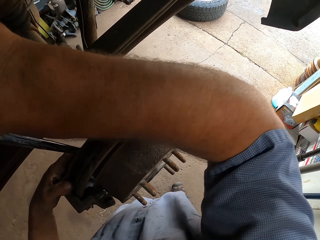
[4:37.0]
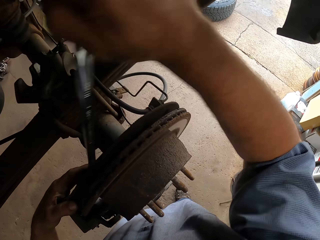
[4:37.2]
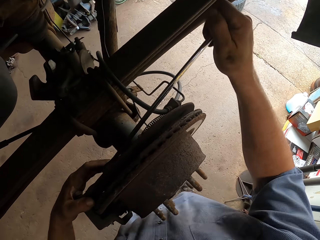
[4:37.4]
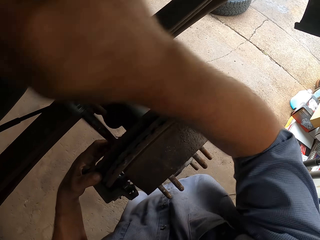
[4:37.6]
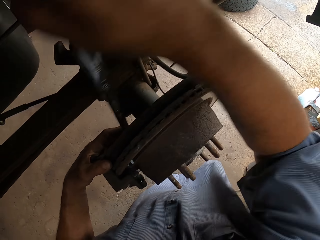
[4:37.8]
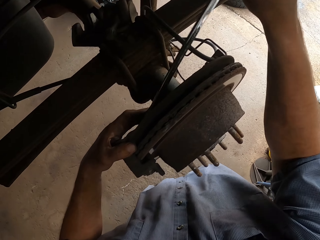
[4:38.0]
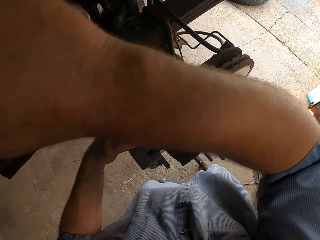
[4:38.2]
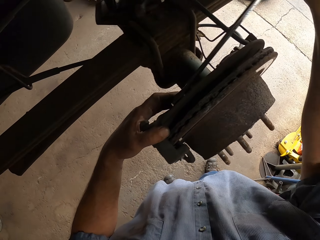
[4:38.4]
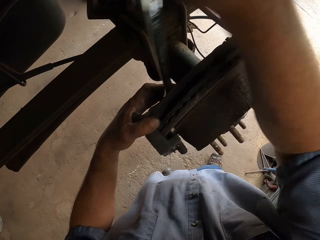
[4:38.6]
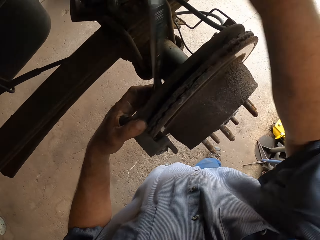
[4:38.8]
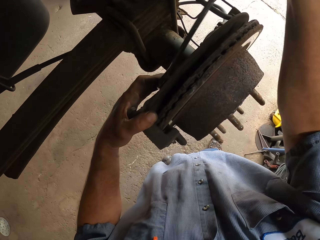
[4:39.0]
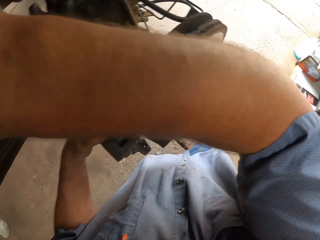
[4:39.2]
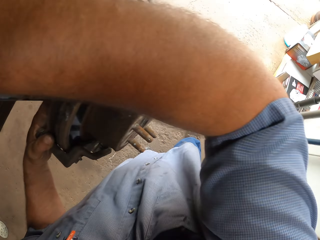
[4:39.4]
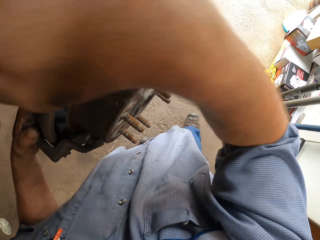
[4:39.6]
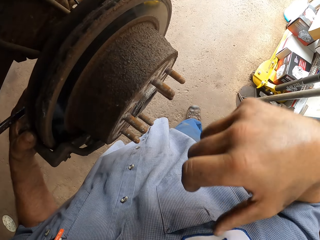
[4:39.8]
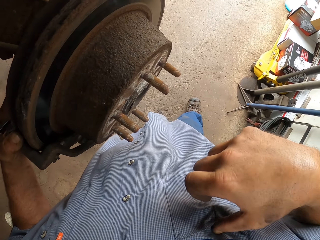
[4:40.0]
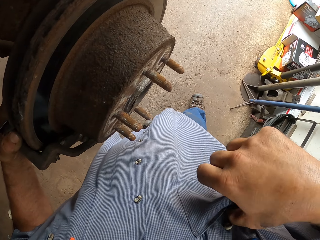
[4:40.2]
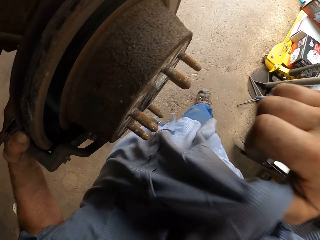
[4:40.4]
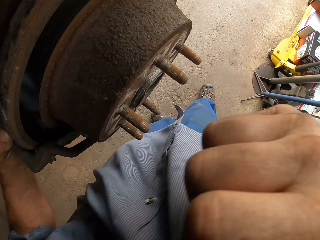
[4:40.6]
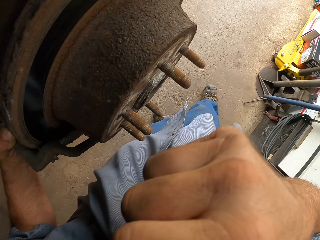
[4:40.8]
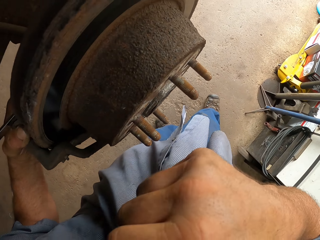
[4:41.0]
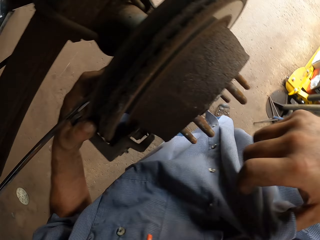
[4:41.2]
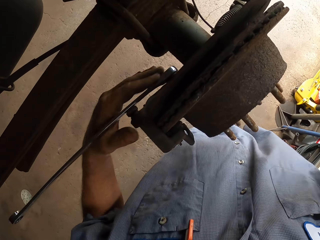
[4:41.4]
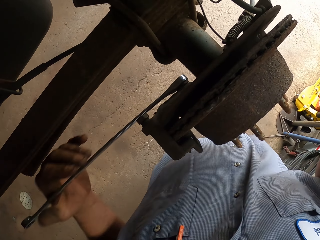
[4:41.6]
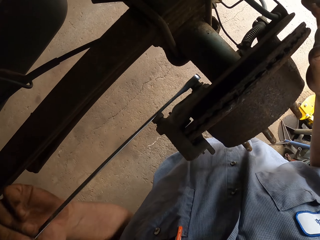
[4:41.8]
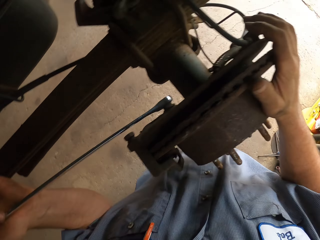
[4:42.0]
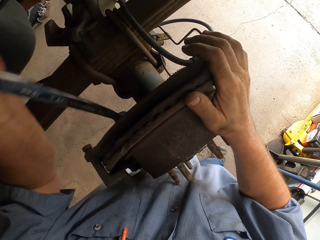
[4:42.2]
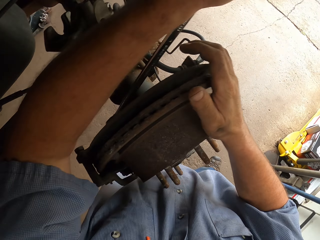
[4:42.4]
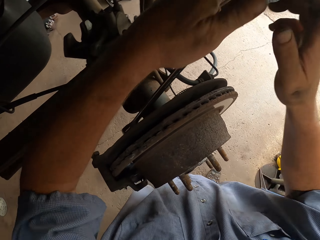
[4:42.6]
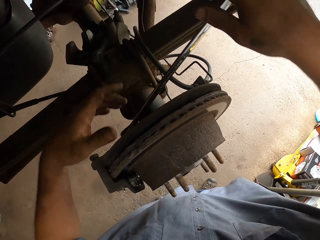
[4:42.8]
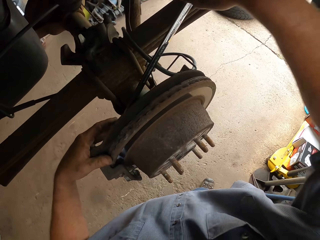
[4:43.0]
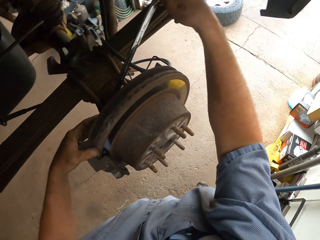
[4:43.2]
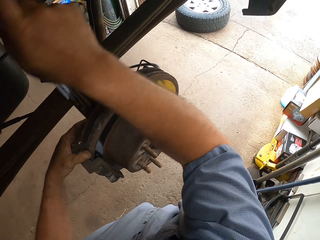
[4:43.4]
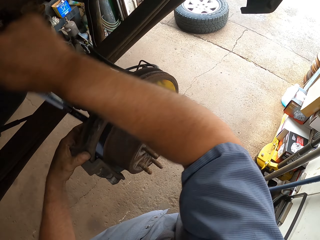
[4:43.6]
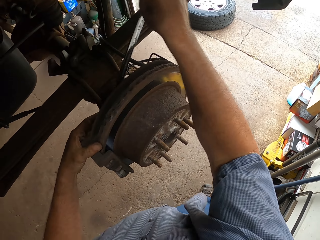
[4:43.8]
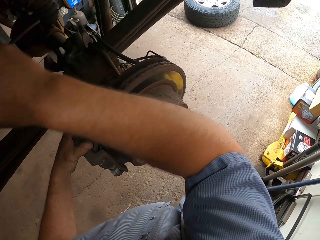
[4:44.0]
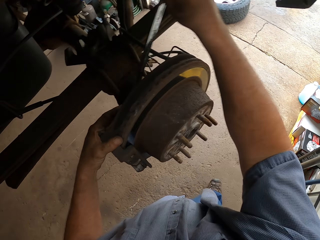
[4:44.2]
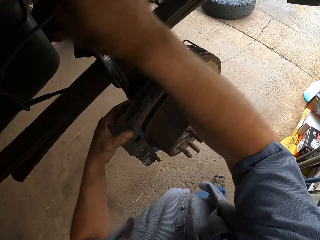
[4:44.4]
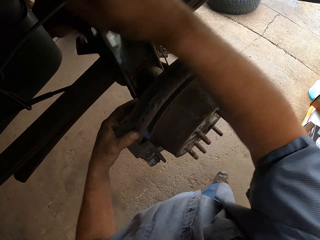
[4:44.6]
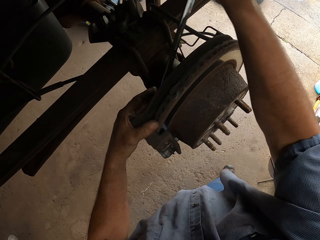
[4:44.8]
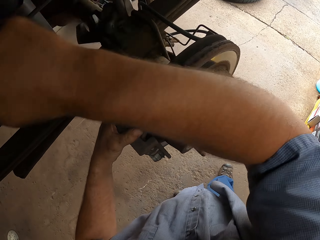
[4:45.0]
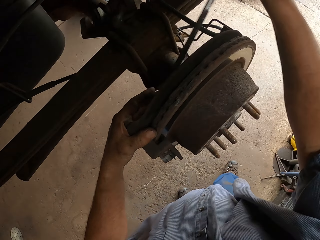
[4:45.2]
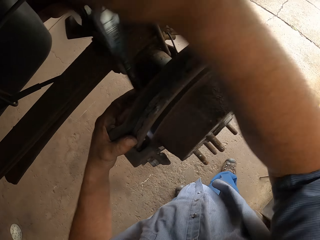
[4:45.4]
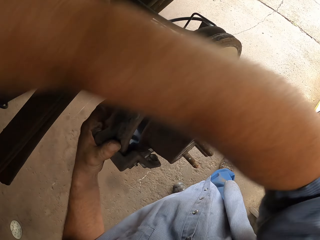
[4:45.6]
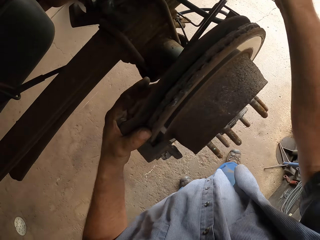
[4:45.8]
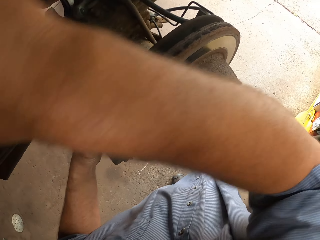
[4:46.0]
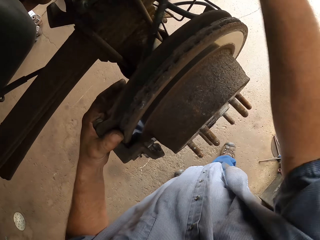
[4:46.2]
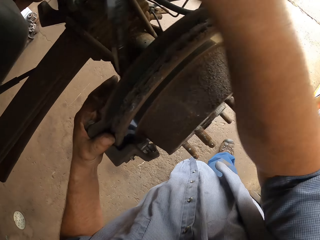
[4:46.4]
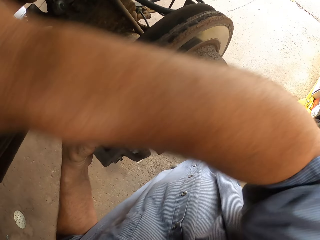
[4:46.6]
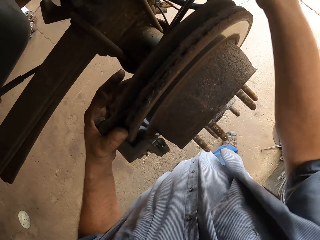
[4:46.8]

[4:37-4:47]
The camera wearer lifts his cloth. He tightens the bolt with pliers.

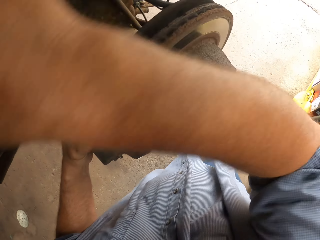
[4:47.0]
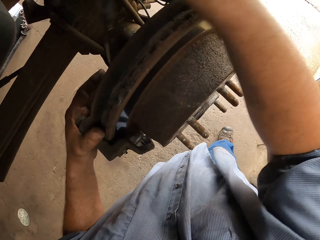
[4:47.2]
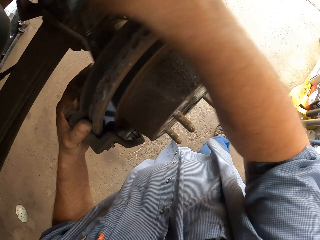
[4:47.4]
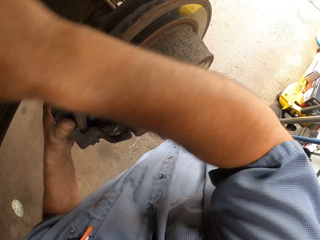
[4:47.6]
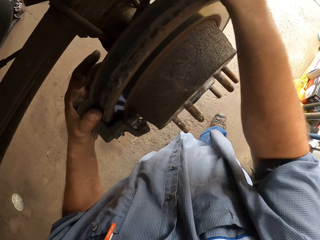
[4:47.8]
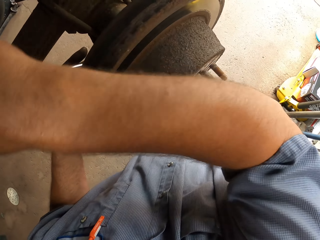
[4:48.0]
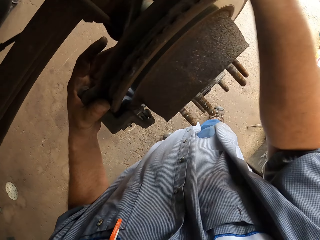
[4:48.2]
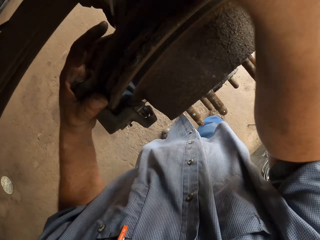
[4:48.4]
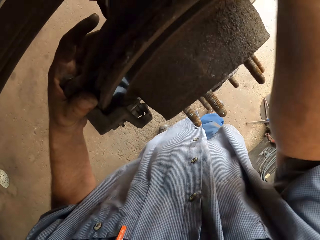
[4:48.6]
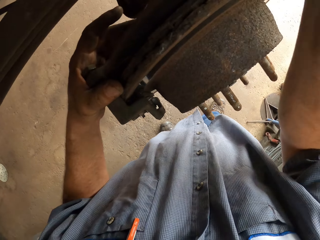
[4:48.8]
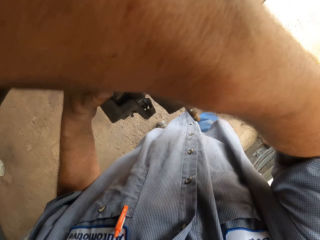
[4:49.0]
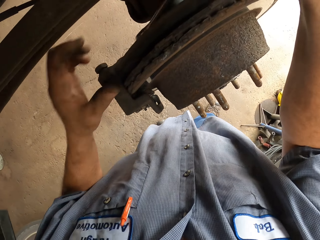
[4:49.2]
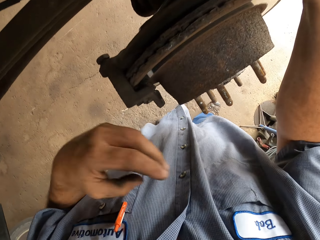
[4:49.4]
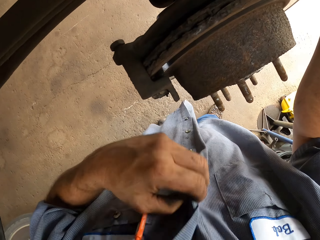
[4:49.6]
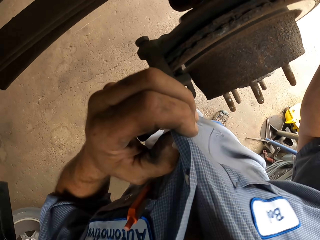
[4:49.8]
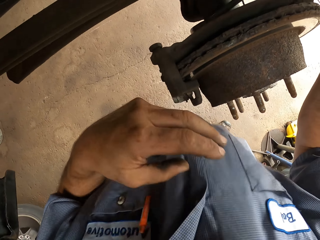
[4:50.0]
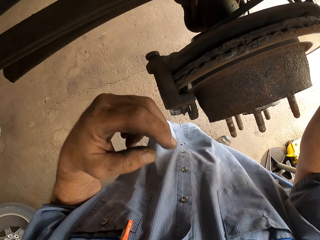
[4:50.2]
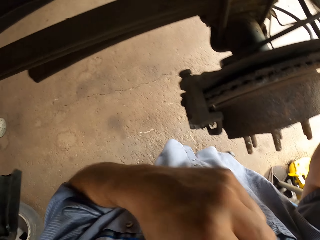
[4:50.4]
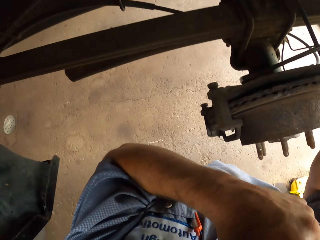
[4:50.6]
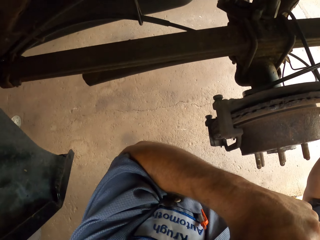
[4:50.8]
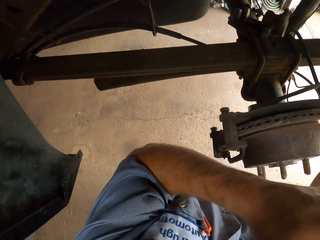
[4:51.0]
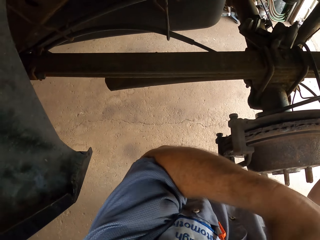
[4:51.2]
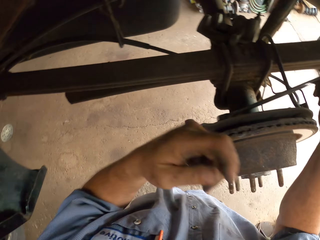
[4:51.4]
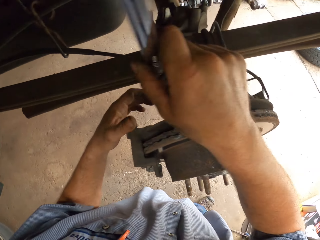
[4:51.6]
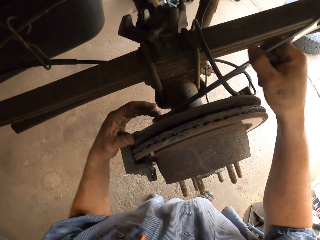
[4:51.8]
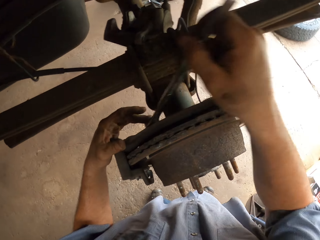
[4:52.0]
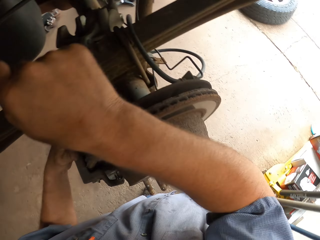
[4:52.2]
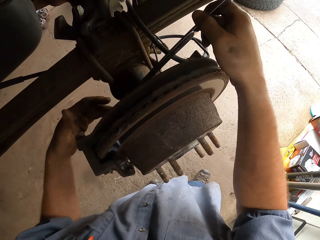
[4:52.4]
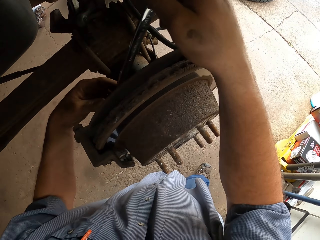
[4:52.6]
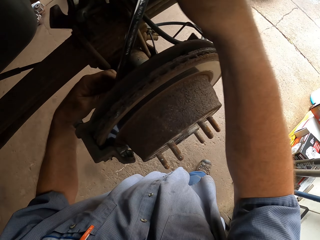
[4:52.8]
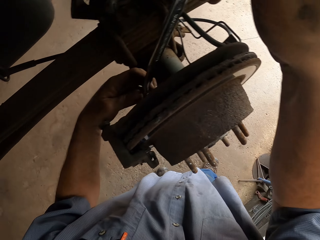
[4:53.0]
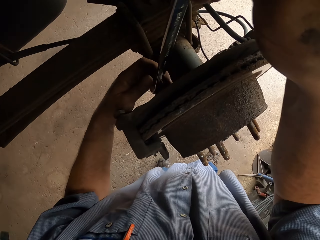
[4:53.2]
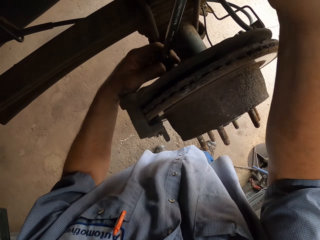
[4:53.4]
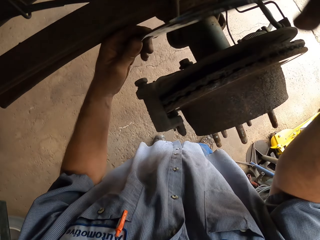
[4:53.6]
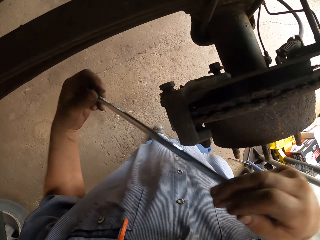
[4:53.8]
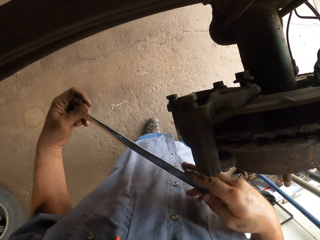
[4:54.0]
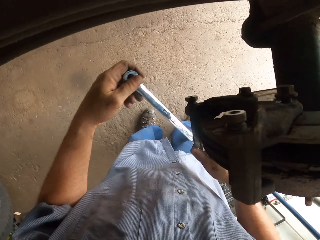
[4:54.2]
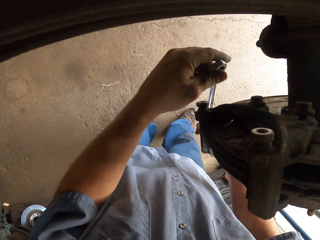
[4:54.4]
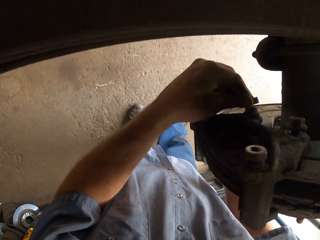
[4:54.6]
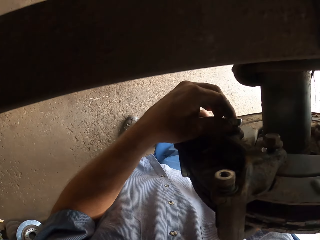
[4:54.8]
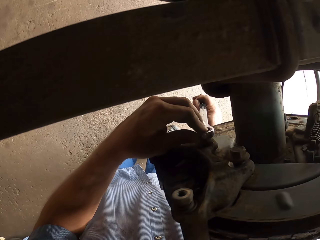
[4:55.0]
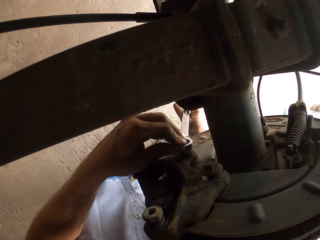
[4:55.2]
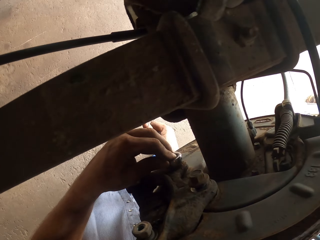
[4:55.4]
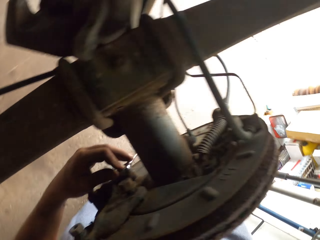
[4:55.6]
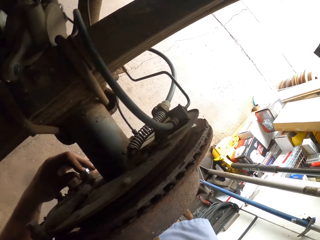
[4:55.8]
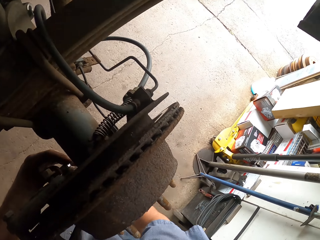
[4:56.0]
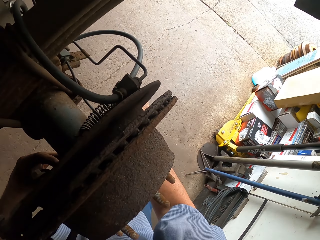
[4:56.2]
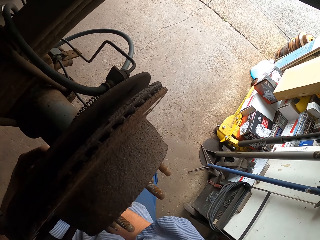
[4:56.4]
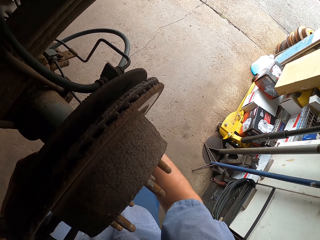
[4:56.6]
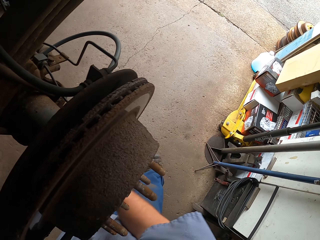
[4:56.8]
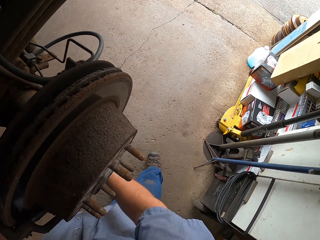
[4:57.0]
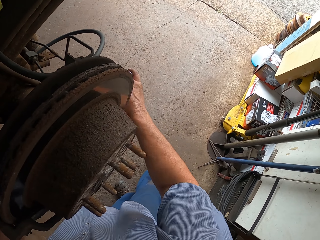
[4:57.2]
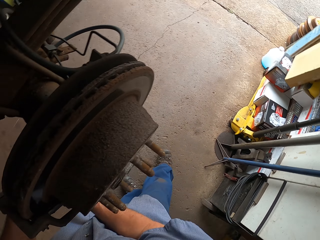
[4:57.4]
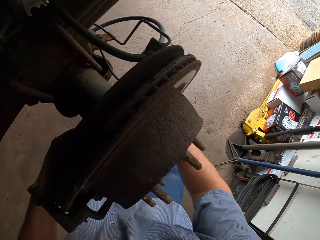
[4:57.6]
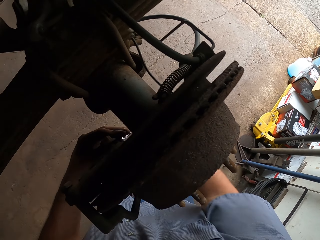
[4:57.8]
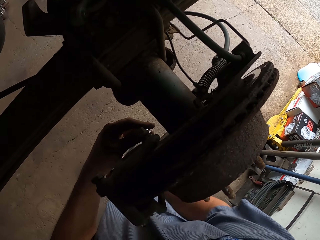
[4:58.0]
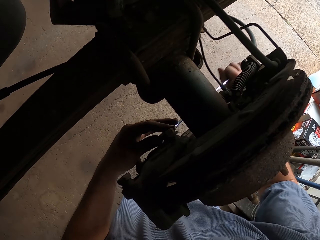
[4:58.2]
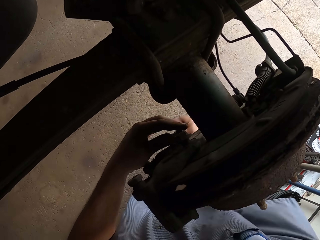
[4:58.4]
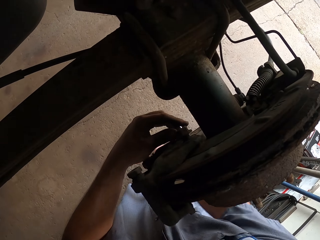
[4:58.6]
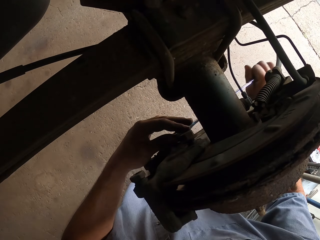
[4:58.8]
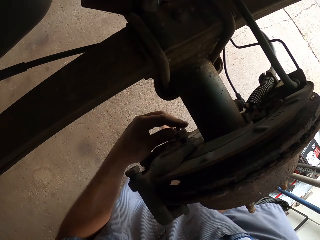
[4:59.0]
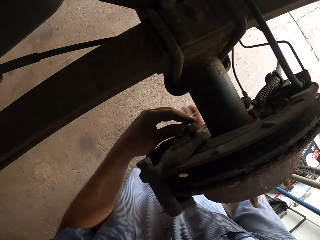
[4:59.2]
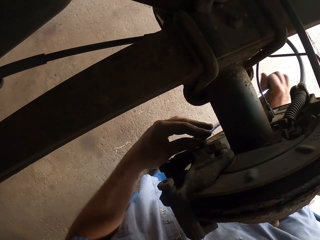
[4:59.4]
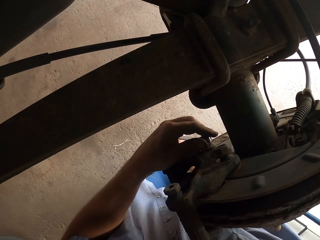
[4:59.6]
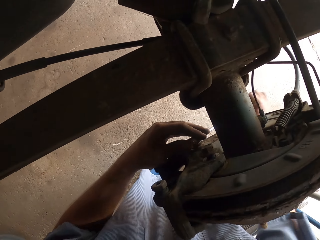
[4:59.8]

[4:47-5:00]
The camera wearer moves the left hand. They pull the cloth. They look around. They tighten the bolt with a wrench. They lift the wrench. They tighten the bolt with the wrench.
